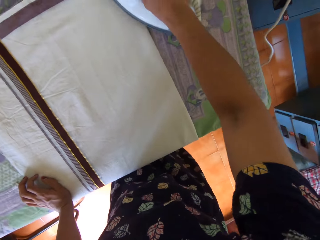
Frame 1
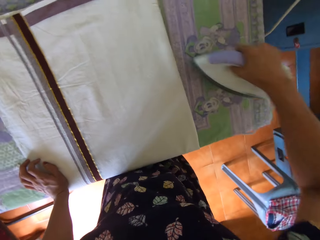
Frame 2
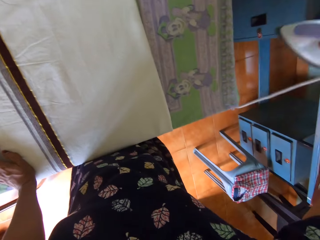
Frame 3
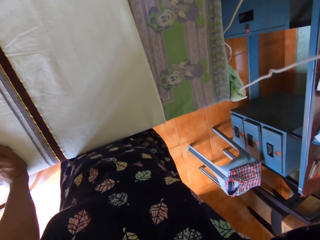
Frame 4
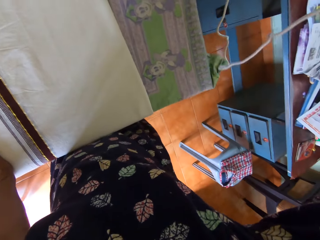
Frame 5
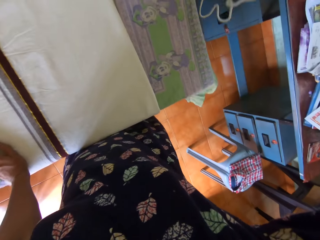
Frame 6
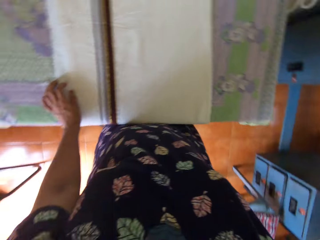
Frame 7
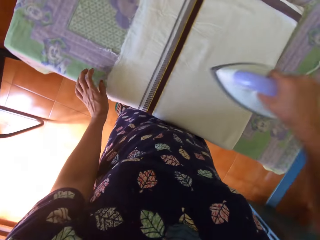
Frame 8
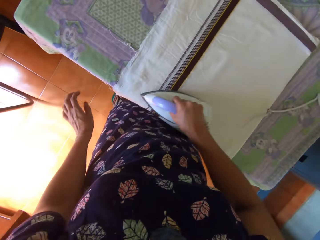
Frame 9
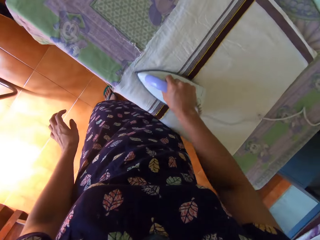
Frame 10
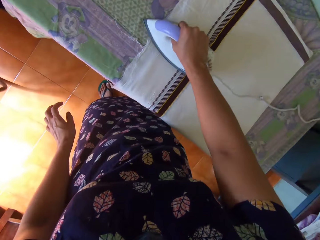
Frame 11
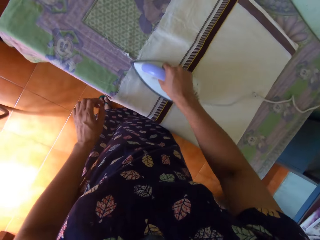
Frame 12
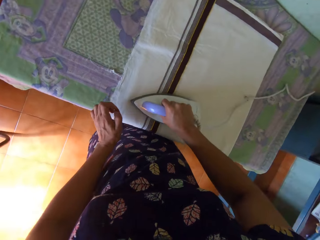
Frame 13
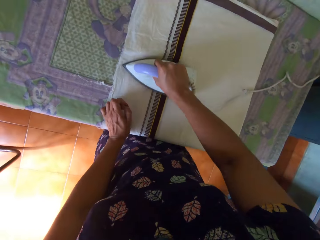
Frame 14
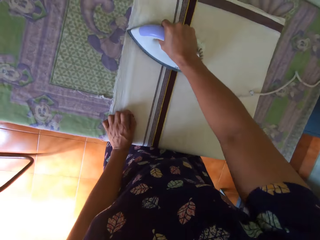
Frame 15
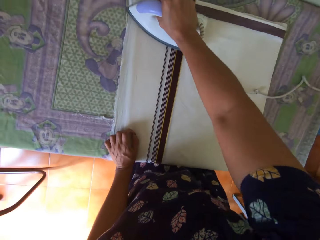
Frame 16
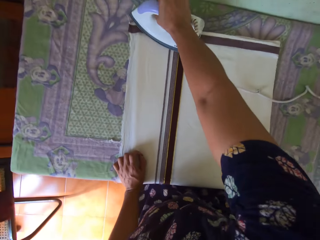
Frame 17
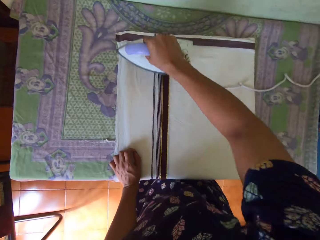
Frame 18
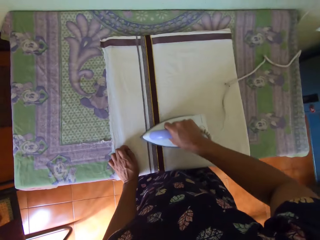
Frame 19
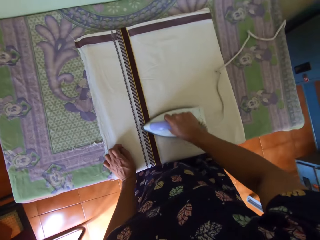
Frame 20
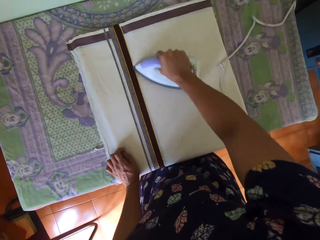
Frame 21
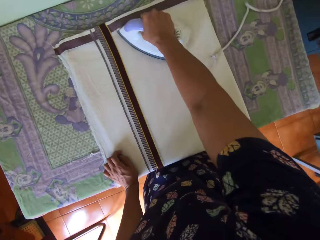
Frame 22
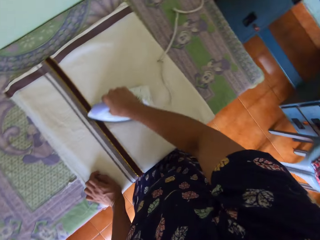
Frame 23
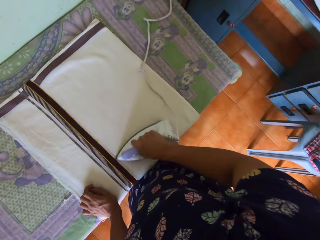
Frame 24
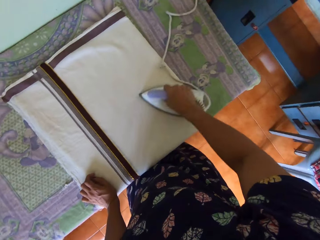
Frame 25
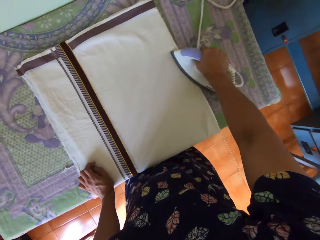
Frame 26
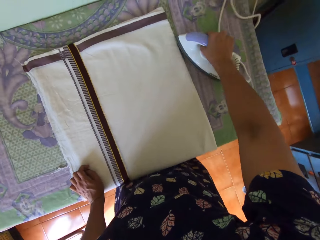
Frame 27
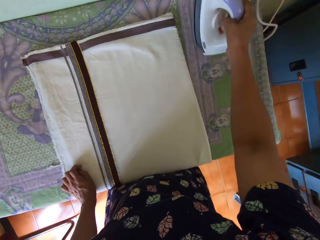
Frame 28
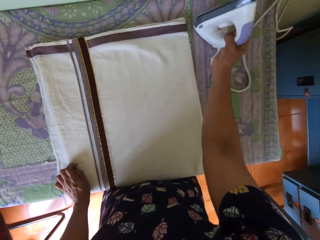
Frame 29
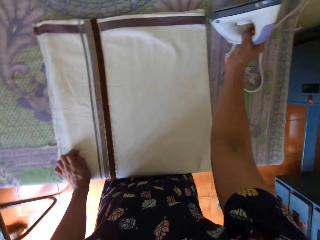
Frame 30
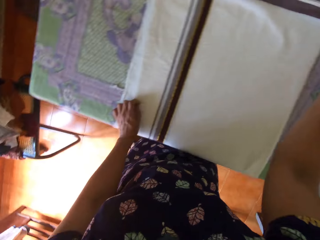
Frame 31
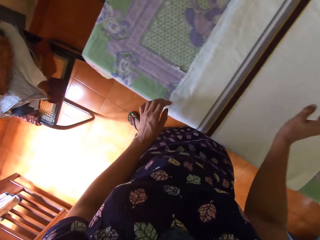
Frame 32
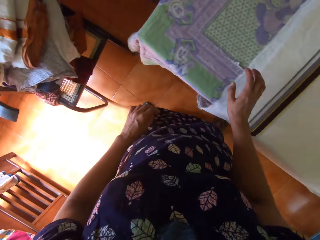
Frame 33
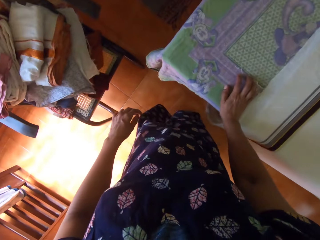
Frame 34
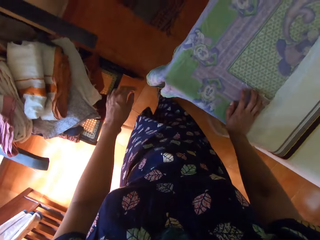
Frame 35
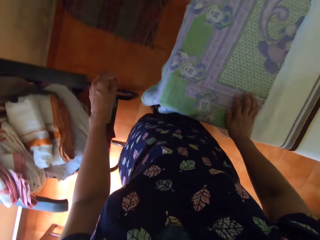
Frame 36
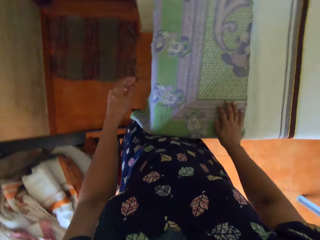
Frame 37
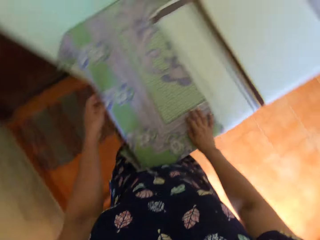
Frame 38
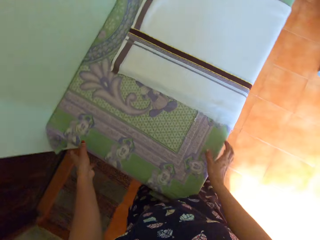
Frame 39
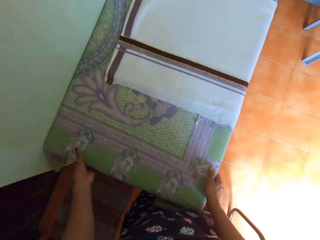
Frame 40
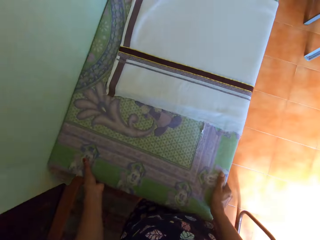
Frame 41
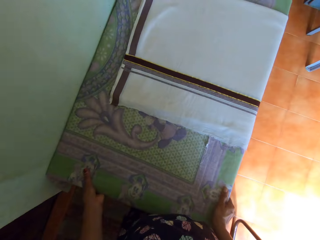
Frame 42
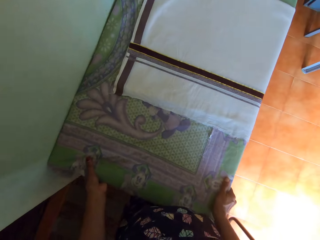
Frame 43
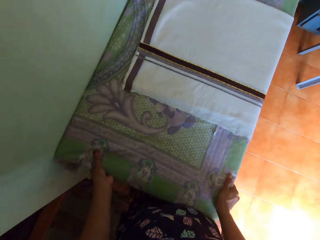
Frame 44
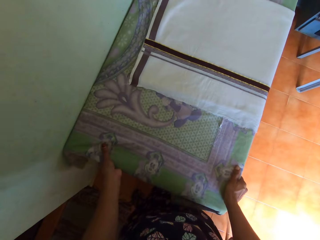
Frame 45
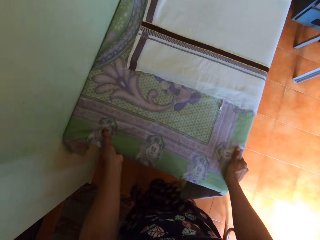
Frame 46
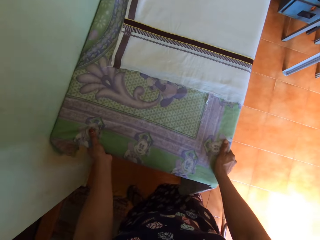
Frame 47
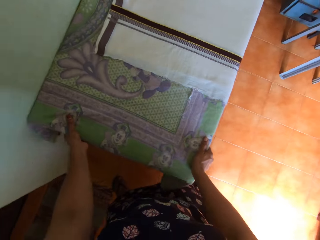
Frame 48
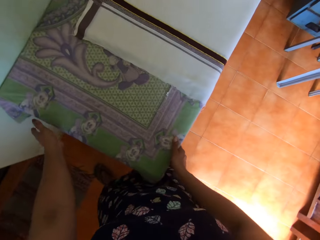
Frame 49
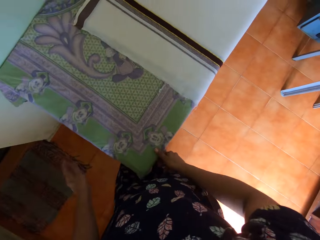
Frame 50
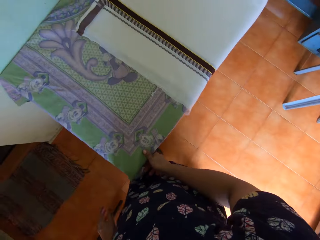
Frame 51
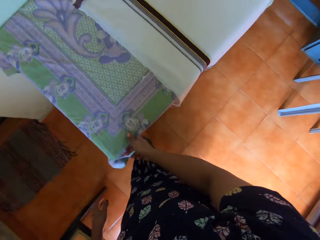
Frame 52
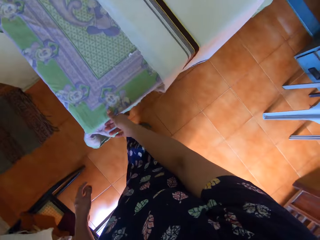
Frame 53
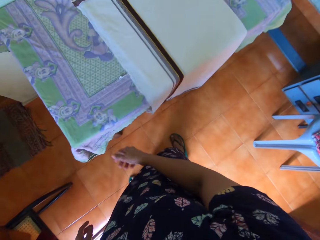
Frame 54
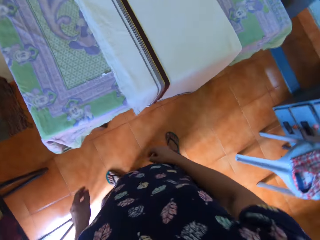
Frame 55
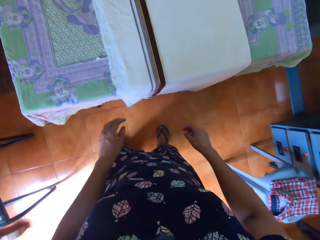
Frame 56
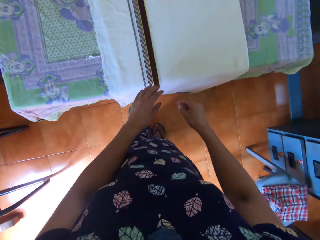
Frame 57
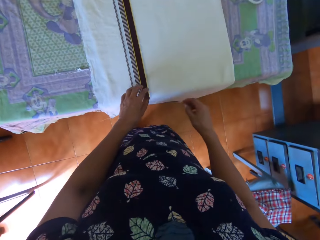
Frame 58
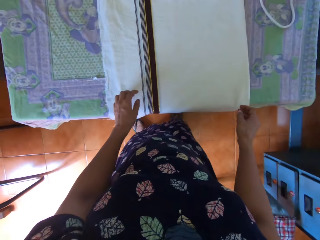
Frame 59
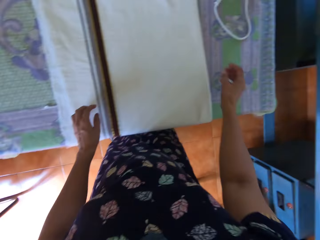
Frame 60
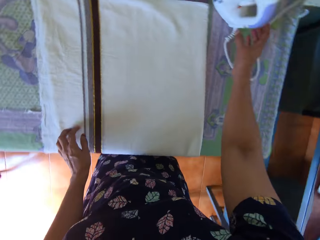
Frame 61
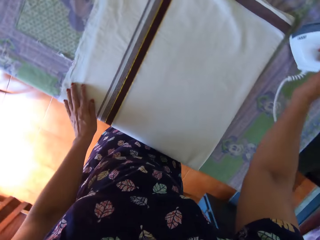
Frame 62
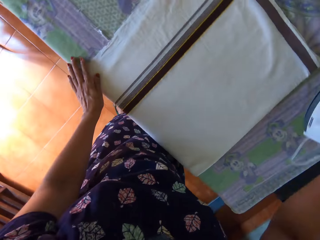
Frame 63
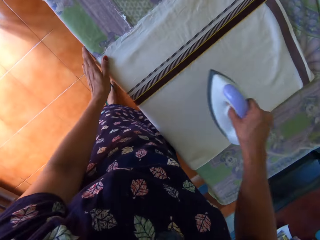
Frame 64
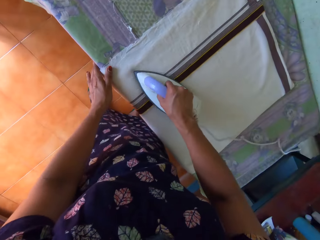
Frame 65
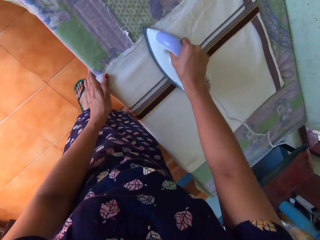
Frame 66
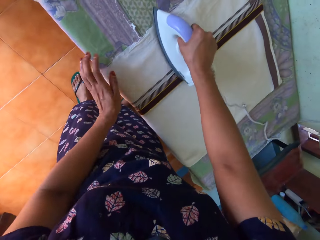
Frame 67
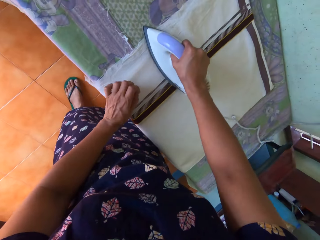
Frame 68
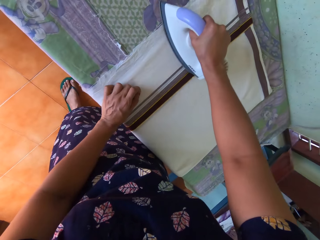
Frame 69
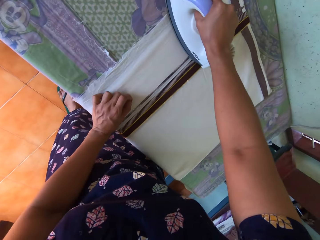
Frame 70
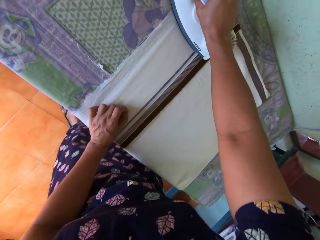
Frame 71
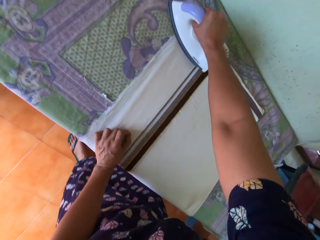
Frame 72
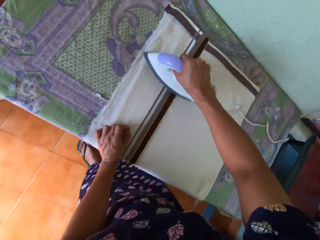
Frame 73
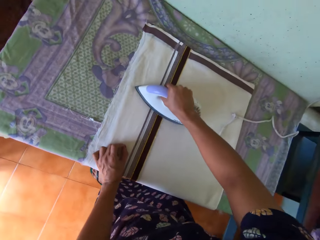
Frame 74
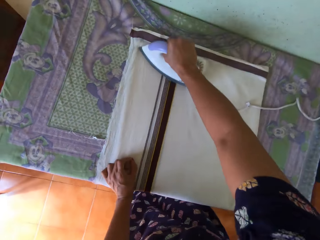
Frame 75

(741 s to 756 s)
The camera wearer moves the iron box away from the cloth. She removes a hand from the cloth, irons the cloth, moves the left hand and rests her hand on the cloth. She places the electric iron on the table with her right hand. She removes her hand from the cloth. She walks around and rests her hand on the ironing board. She moves the ironing board. She adjusts the table with both her hands. She walks to the other side, moves her hands towards the cloth and rests her hand on the cloth. She picks up the electric iron from the table with her right hand. She moves the left hand. She irons the bedsheet on the table with the electric iron in her right hand. She rests her hand on the cloth.

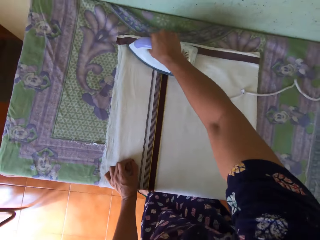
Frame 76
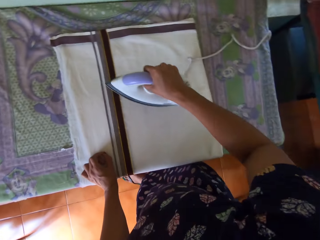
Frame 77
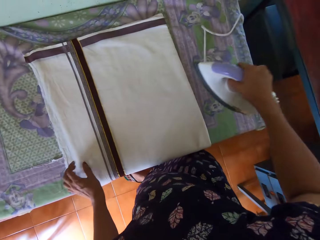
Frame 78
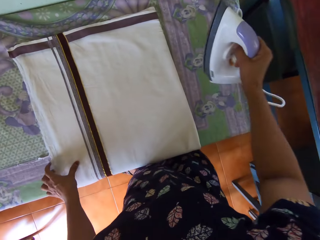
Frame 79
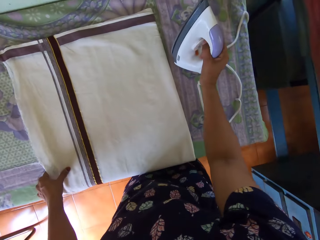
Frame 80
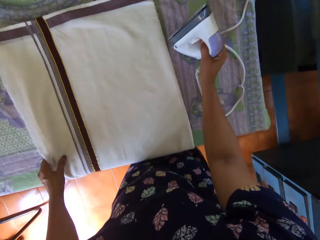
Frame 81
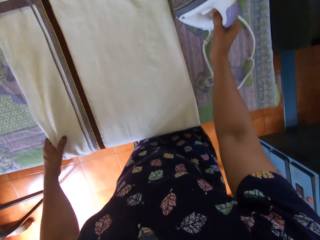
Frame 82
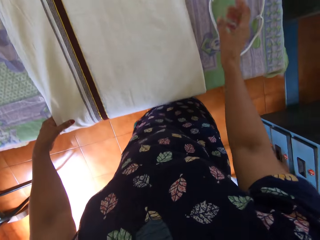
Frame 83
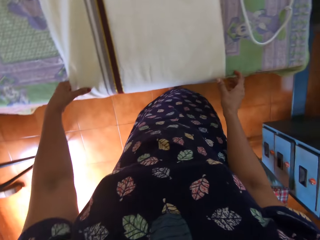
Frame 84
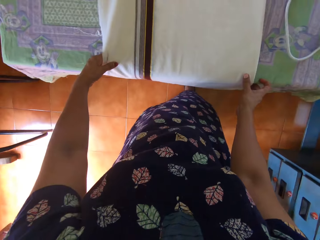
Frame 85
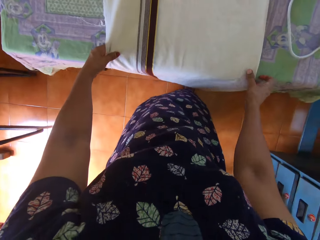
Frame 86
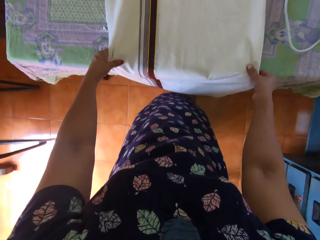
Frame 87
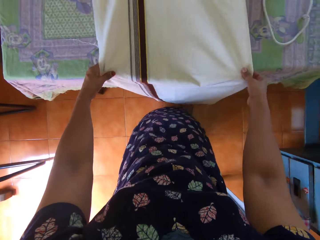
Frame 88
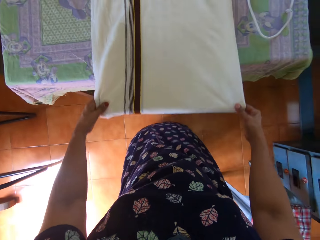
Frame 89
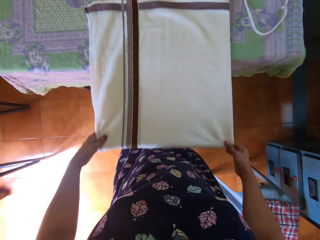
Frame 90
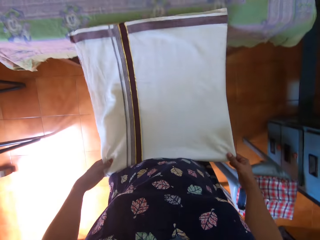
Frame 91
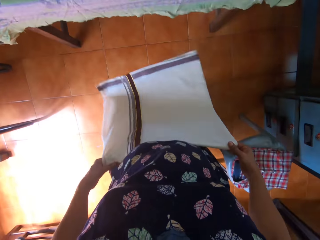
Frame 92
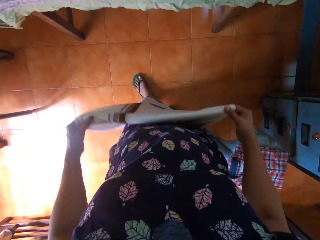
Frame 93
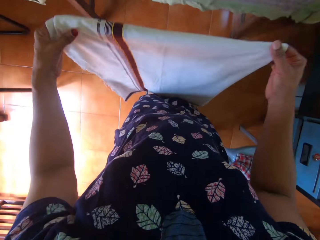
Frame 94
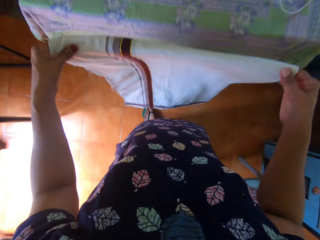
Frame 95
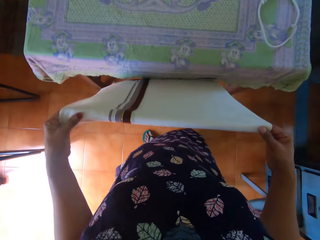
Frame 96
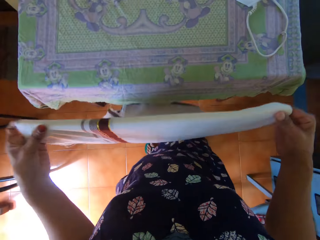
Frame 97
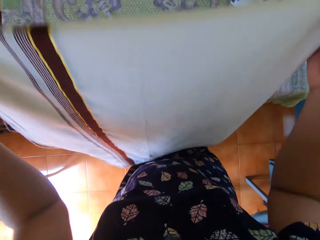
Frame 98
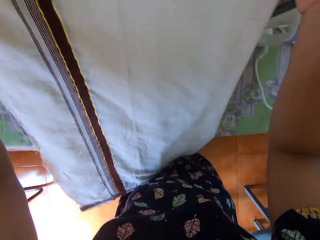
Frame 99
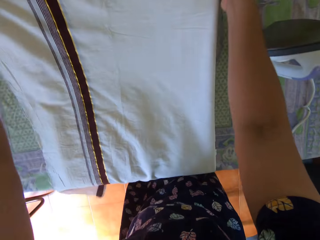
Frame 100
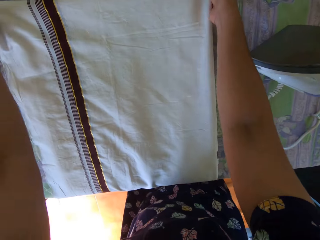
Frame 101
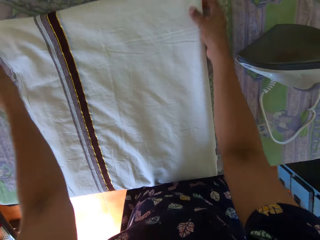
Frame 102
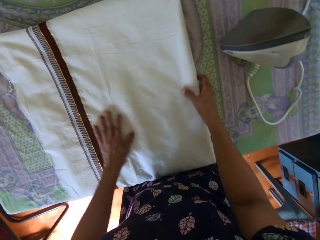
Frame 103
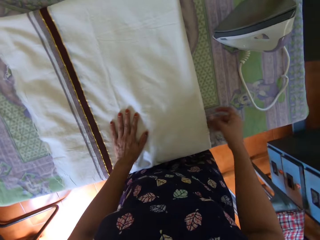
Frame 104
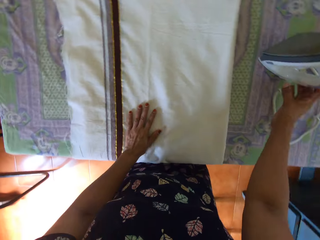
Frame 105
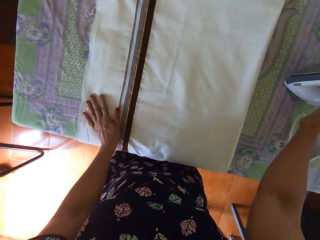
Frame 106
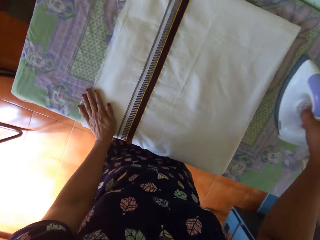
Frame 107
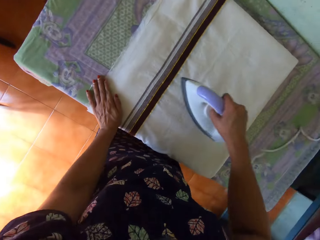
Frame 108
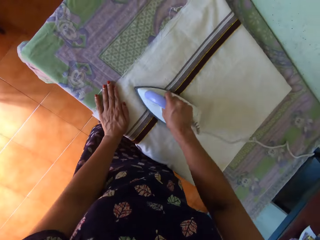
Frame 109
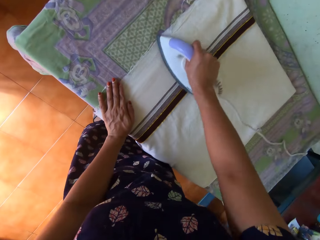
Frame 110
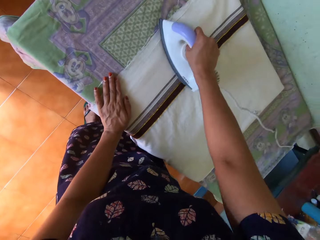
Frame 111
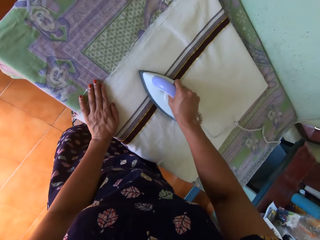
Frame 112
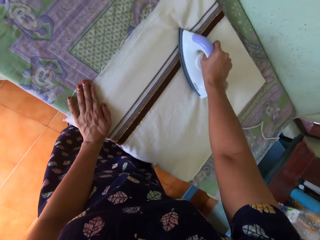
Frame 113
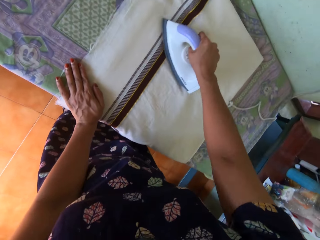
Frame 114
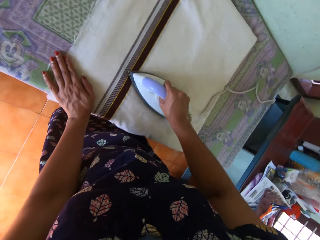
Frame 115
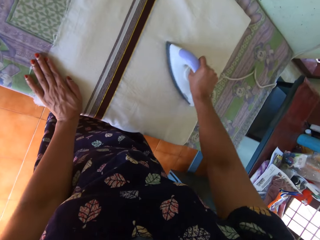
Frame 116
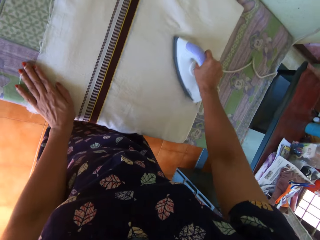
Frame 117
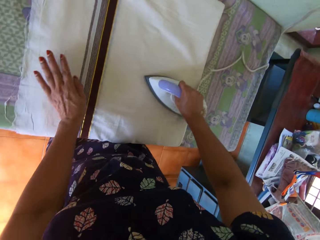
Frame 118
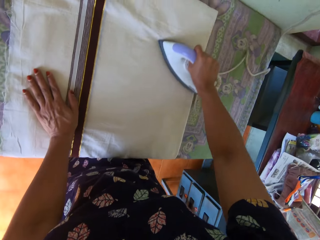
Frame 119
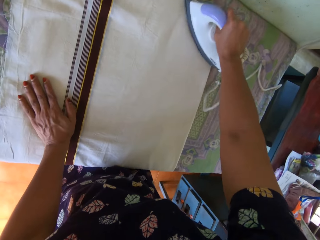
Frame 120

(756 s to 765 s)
The camera wearer holds a cloth. She places the electric iron on the table with her right hand. She holds the cloth with the other hand. She adjusts the bedsheet on the table with both her hands. She pulls the cloth. She lifts the bedsheet from the table with both her hands. She aligns the cloth. She lays the bedsheet on the table with both her hands. She touches the cloth with the left hand and moves the left hand. She picks up the electric iron from the table with her right hand. She irons the bedsheet on the table with the electric iron in her right hand. She moves her hand along the cloth.
